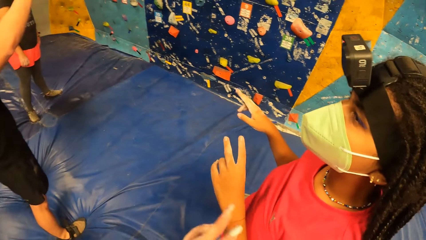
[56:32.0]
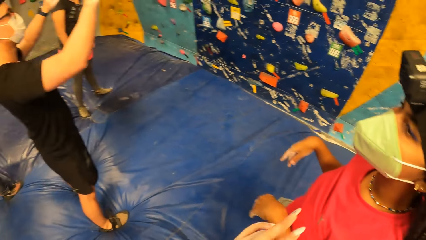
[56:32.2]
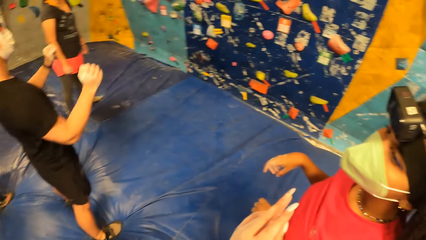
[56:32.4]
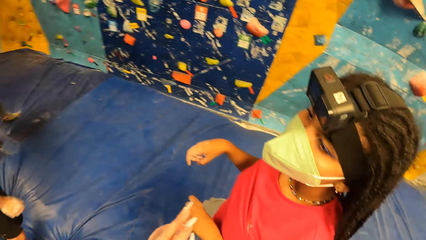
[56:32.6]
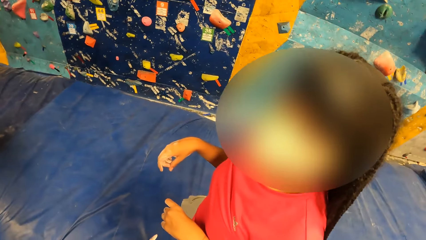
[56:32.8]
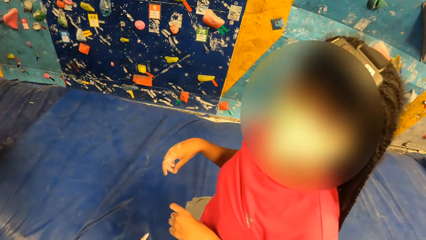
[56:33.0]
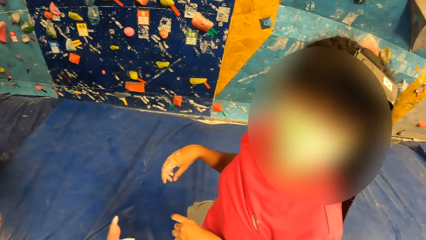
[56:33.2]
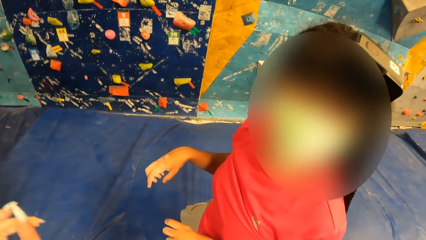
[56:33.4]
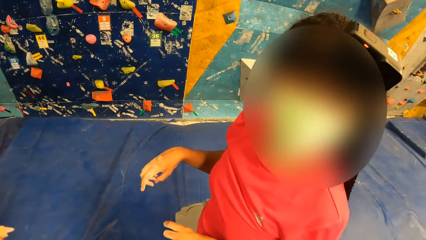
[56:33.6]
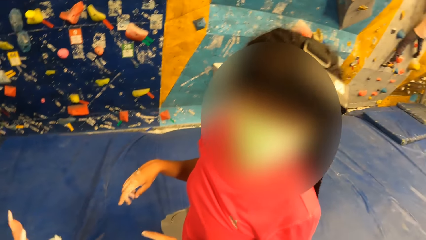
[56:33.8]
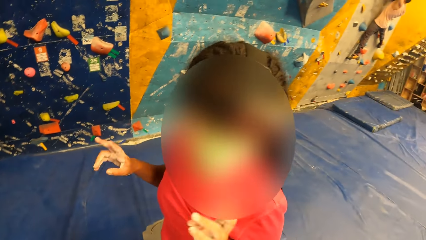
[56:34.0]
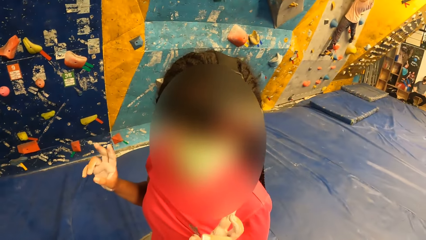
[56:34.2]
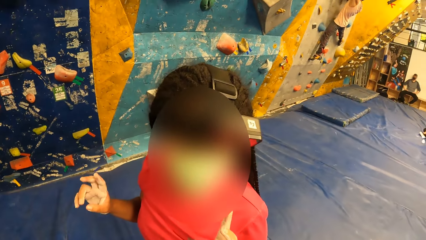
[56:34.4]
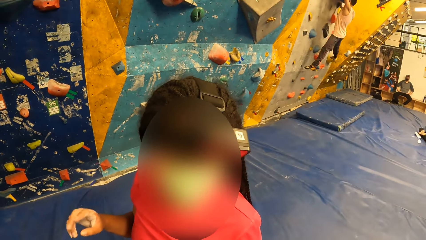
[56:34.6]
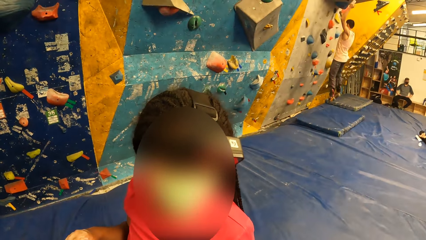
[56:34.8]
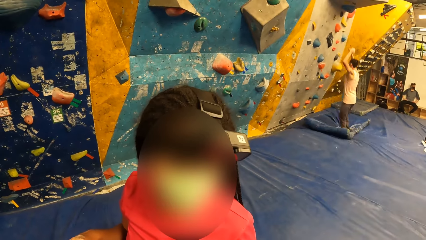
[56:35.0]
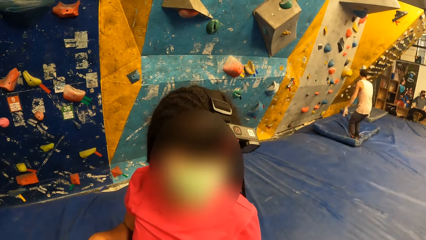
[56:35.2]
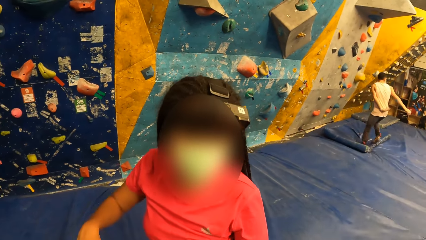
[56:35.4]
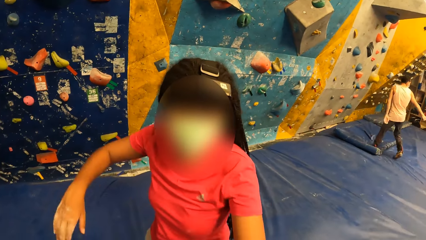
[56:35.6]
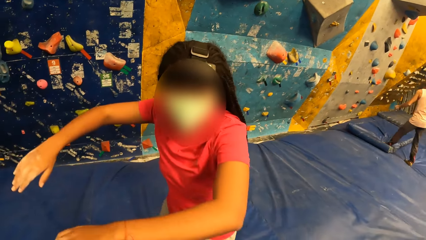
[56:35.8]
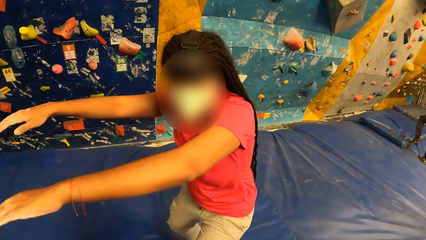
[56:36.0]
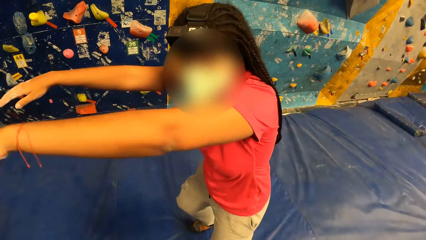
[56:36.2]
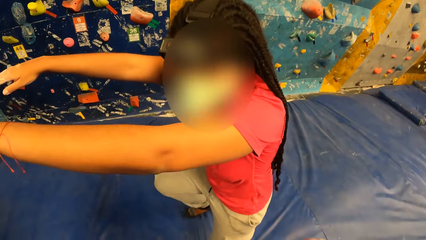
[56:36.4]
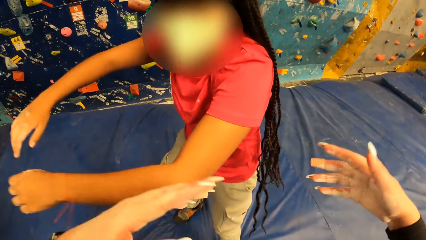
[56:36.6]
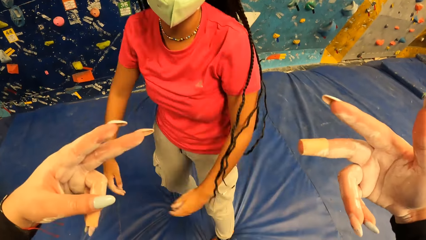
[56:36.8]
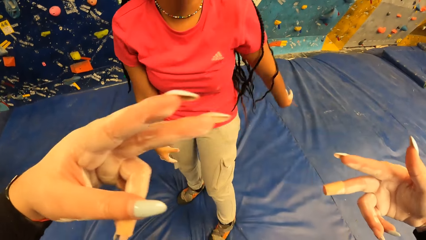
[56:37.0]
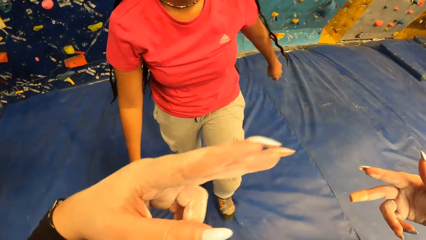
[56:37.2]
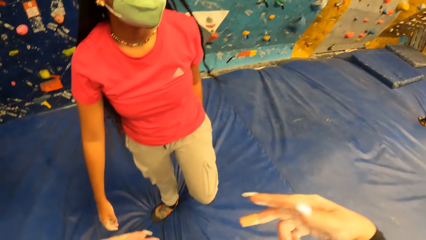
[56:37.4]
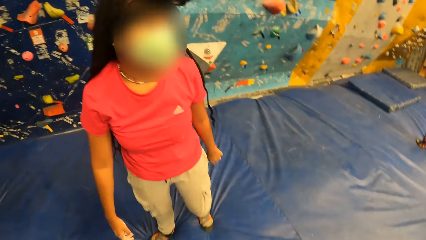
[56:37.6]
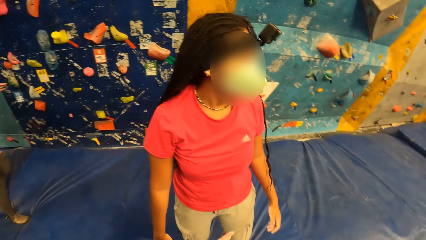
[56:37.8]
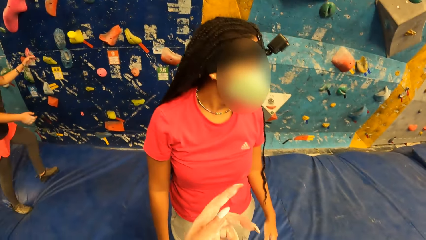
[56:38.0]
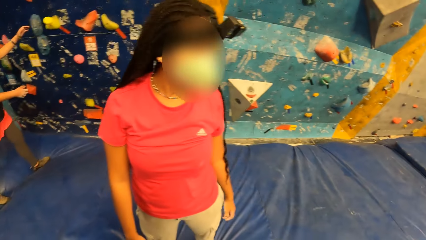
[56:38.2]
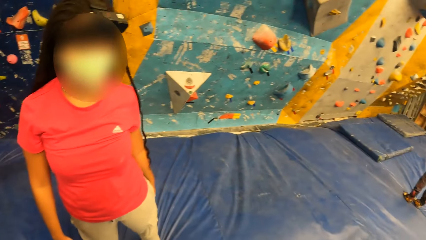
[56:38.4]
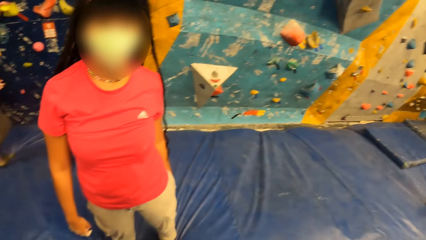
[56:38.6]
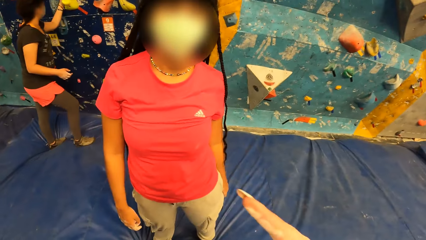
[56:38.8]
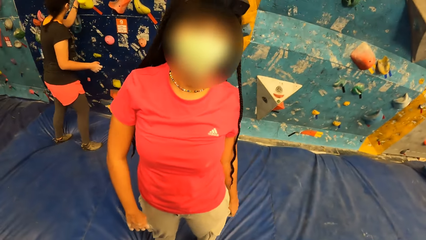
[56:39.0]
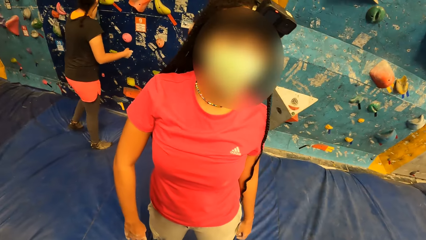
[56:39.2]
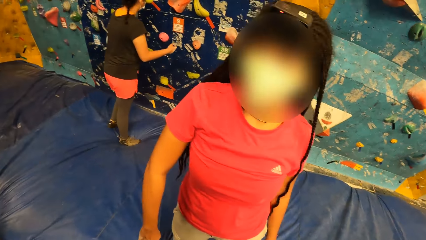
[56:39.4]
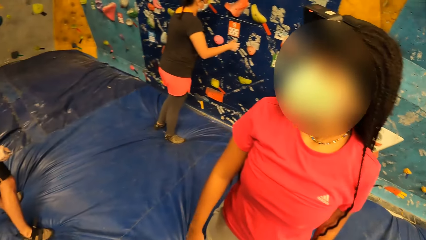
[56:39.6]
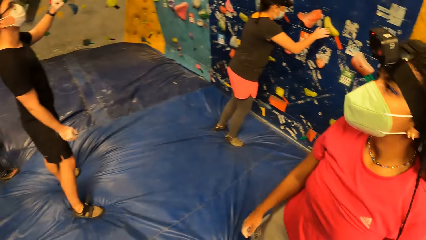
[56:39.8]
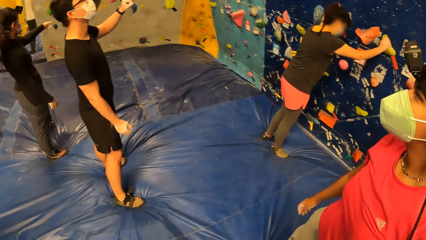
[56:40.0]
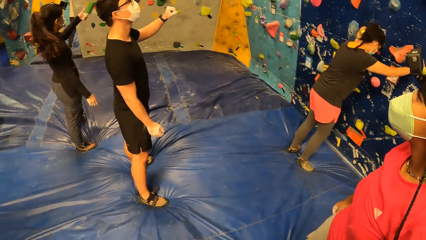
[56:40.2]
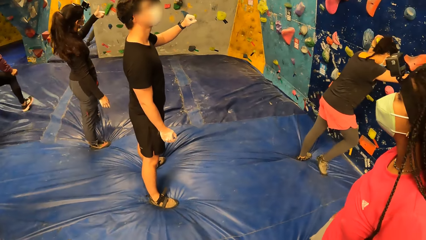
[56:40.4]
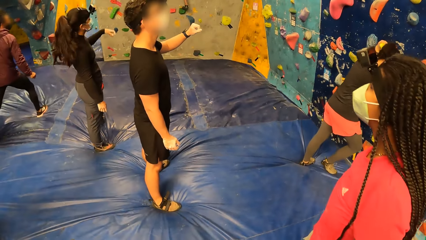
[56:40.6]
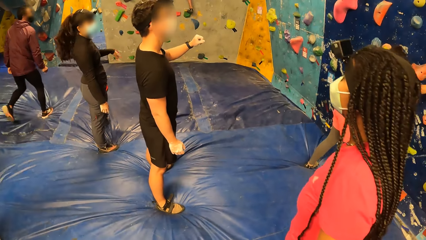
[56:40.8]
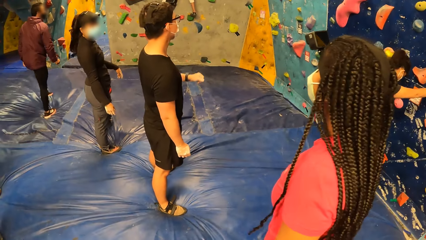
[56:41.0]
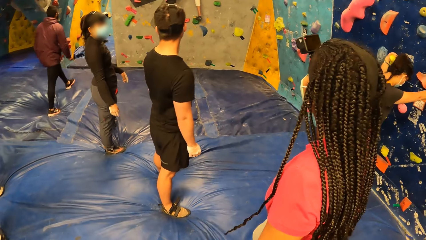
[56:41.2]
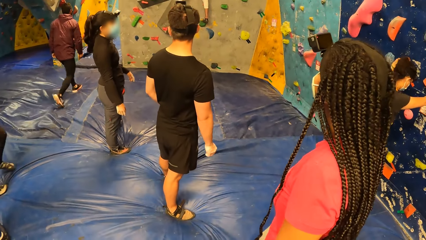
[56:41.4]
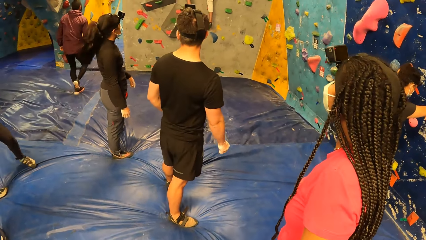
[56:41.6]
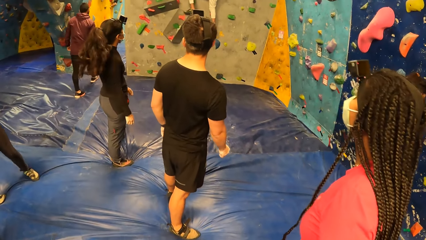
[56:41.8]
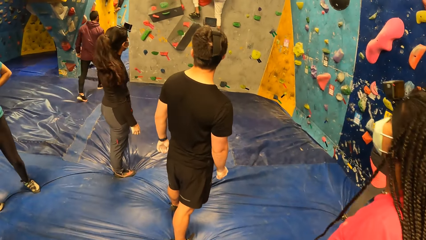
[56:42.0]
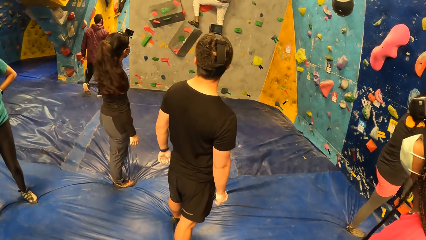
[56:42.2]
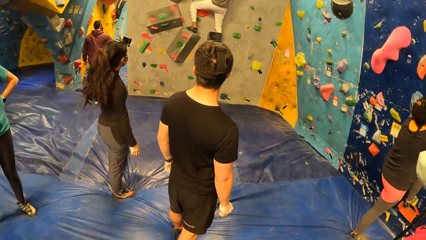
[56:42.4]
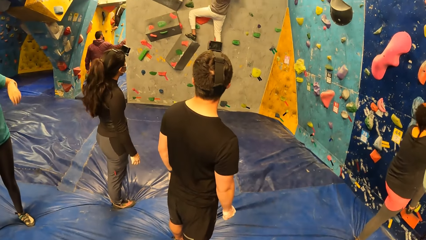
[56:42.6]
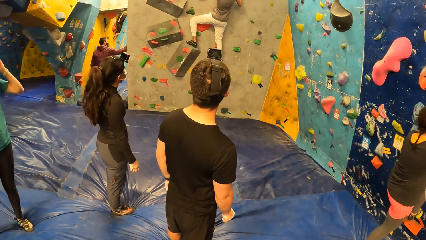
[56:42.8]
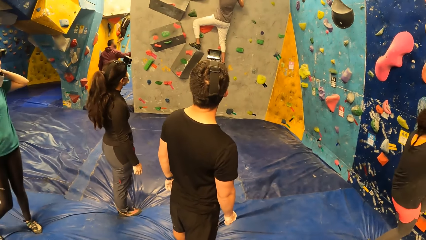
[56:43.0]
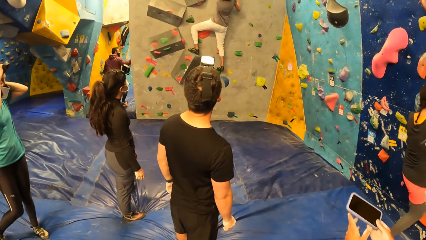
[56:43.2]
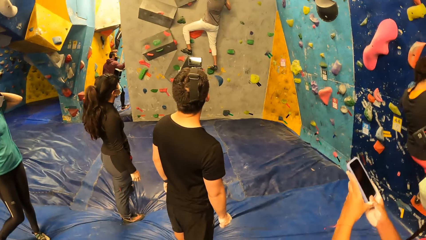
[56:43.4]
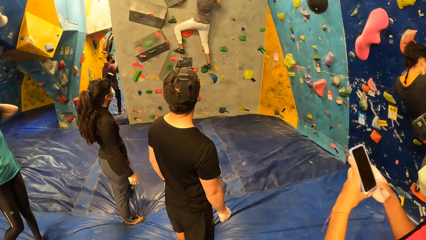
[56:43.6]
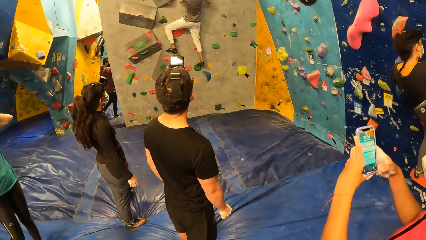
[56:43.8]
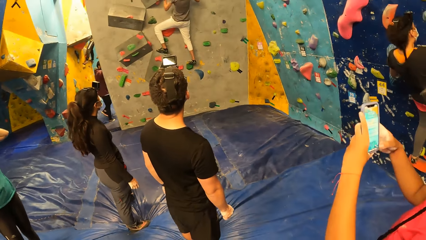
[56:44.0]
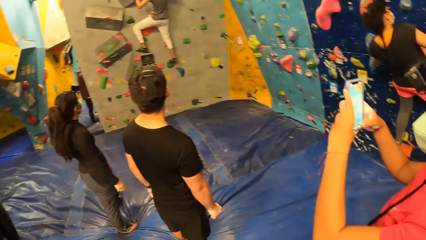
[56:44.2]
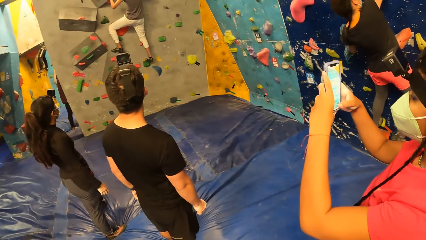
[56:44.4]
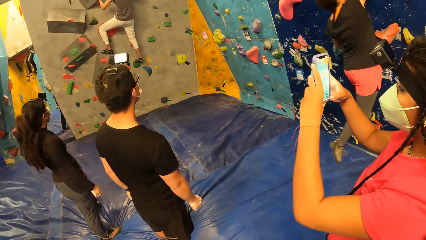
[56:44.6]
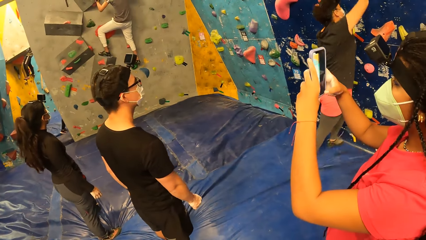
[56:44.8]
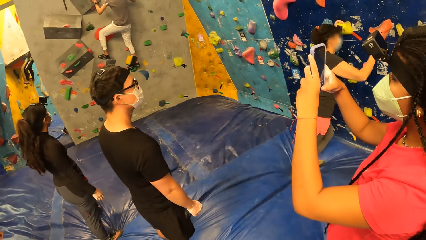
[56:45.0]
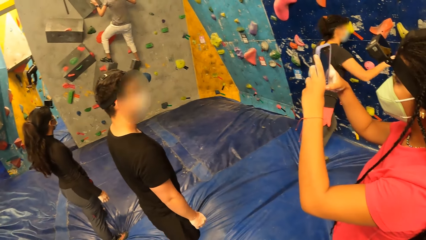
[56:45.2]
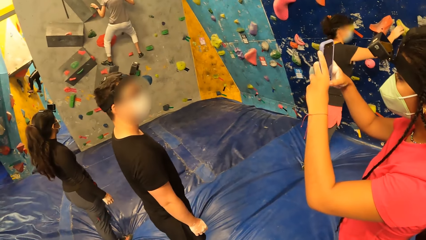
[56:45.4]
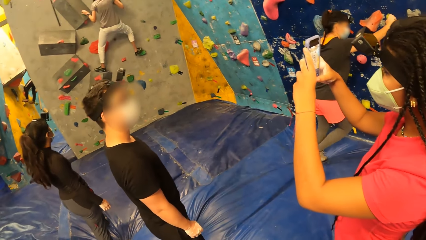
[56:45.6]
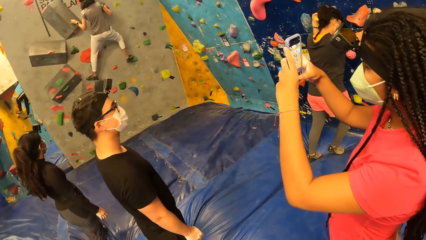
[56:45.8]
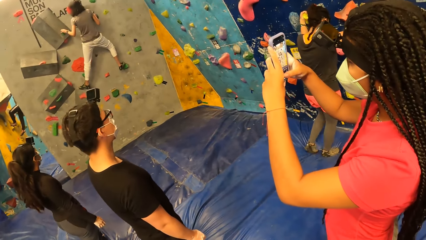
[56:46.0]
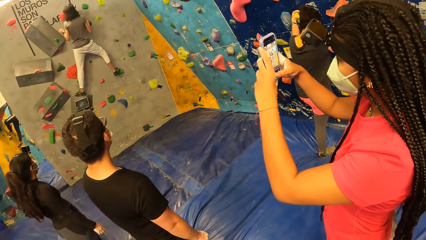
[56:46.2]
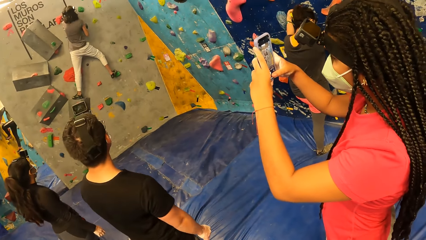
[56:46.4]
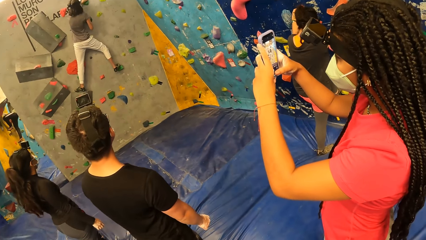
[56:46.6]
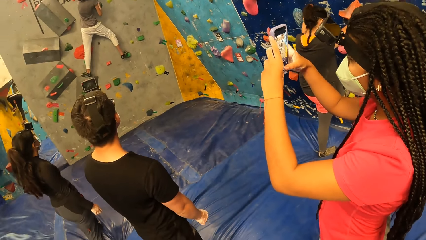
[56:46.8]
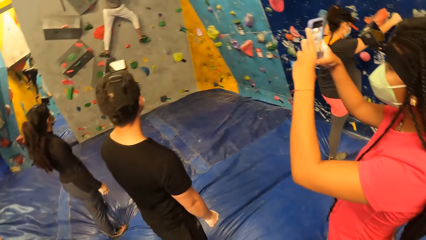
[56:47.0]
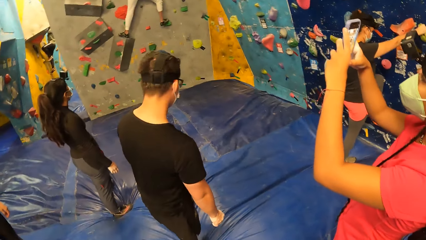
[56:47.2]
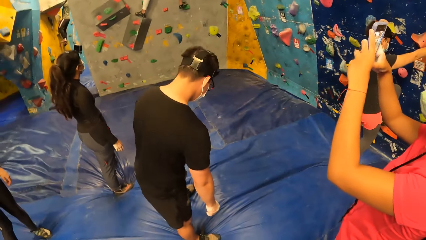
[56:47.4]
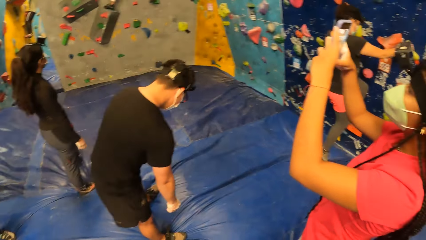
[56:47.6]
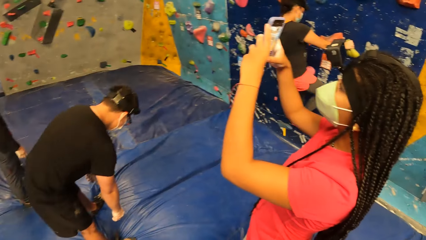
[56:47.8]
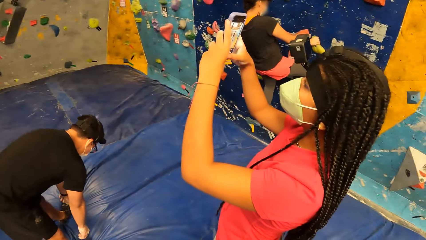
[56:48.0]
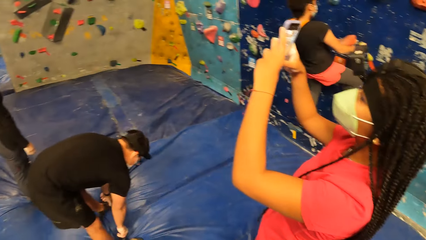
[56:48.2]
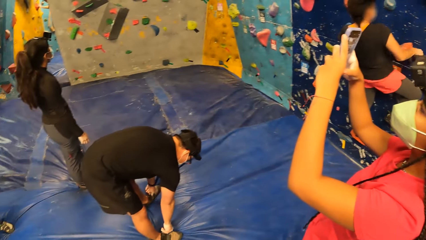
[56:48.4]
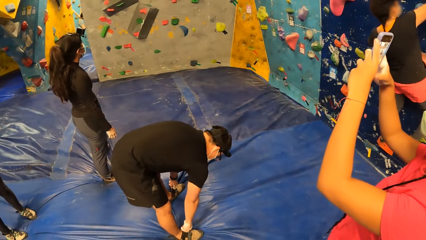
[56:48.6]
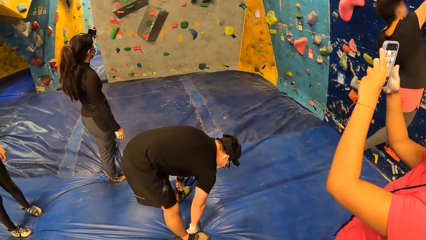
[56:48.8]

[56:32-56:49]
The camera wearer dialogues with a woman. She looks around. She dialogues with the woman. The woman stretches both hands and raises her hands. The camera wearer raises her hands. She lowers her hands. She dialogues with the woman. She looks around. Another woman climbs the wall with both hands on the hand holds. The first woman holds the phone with both hands. The first woman operates the phone with her right hand. The first woman captures the other woman with the phone in both hands.
